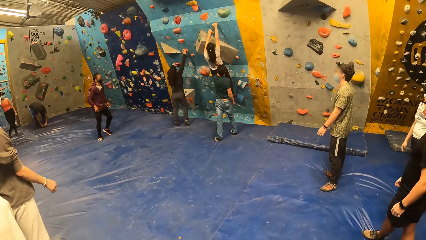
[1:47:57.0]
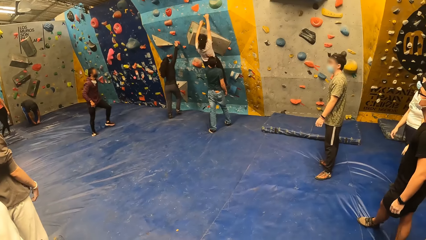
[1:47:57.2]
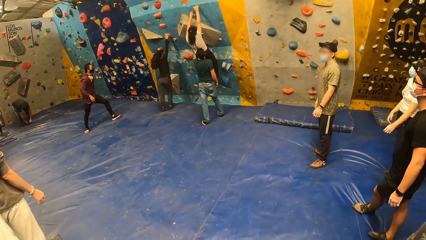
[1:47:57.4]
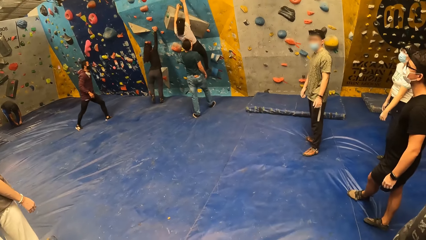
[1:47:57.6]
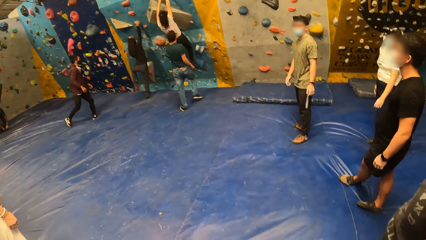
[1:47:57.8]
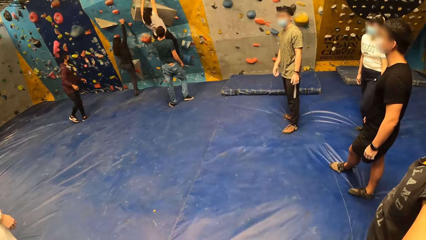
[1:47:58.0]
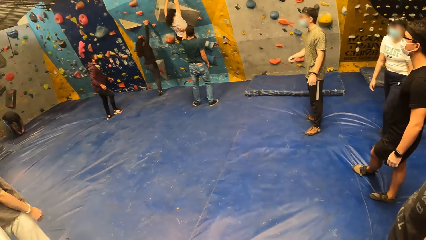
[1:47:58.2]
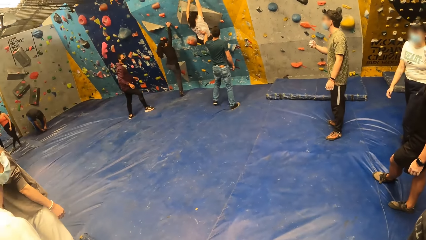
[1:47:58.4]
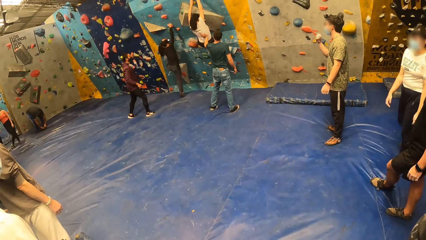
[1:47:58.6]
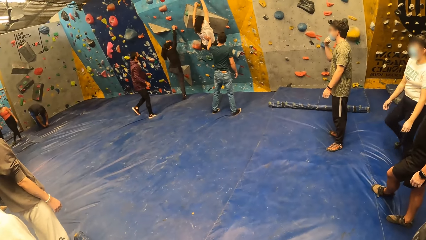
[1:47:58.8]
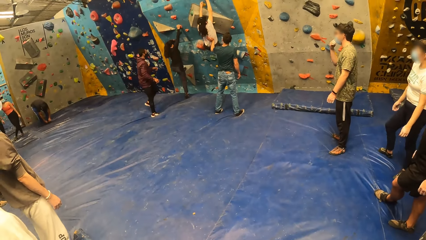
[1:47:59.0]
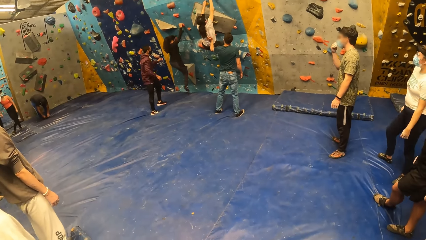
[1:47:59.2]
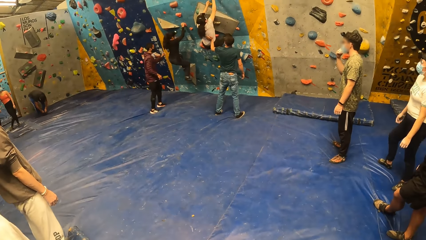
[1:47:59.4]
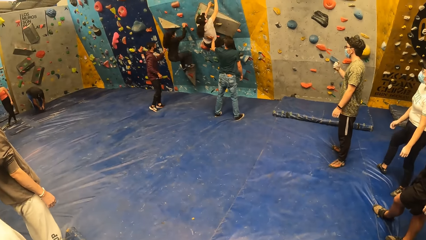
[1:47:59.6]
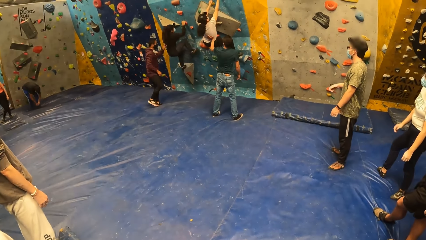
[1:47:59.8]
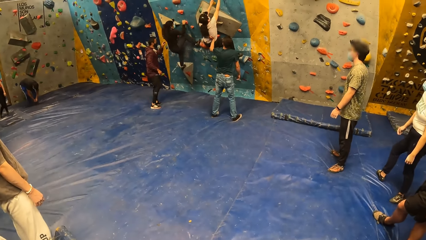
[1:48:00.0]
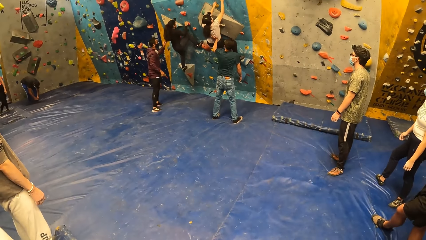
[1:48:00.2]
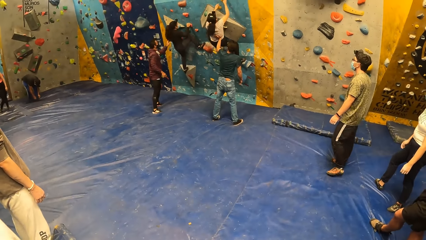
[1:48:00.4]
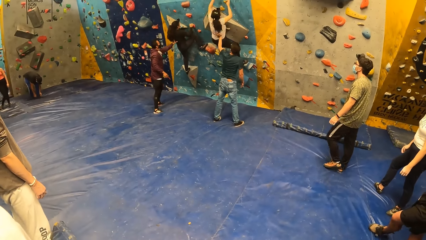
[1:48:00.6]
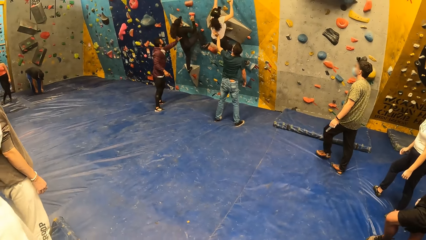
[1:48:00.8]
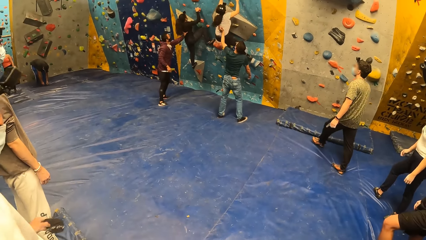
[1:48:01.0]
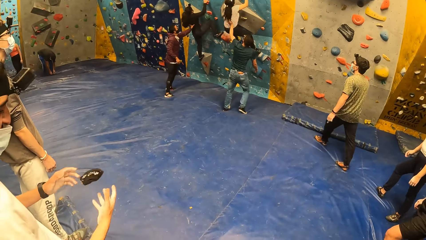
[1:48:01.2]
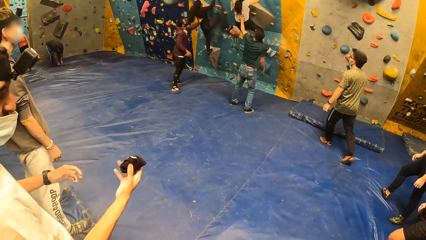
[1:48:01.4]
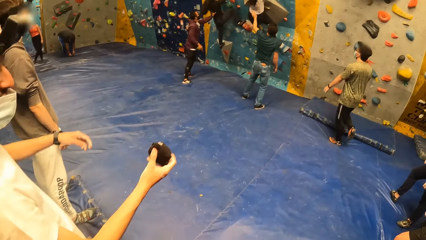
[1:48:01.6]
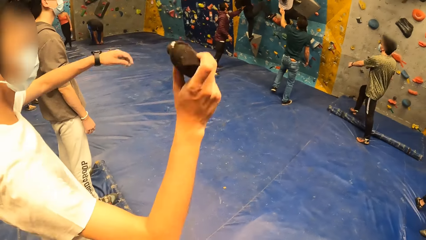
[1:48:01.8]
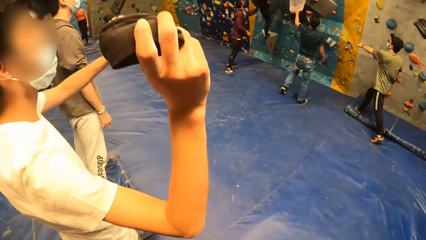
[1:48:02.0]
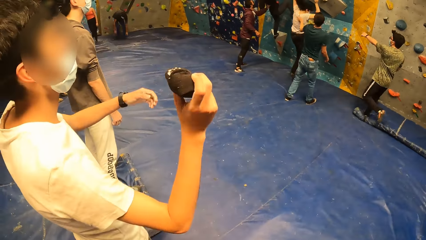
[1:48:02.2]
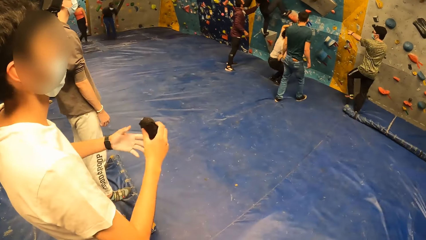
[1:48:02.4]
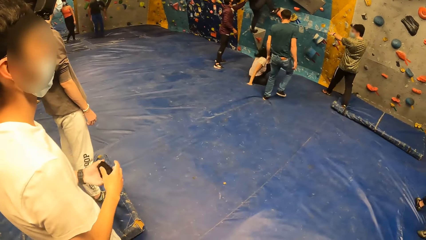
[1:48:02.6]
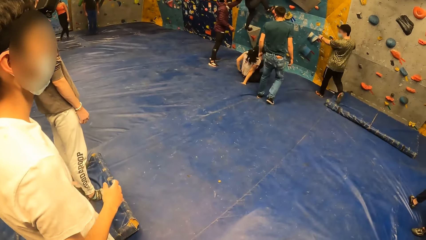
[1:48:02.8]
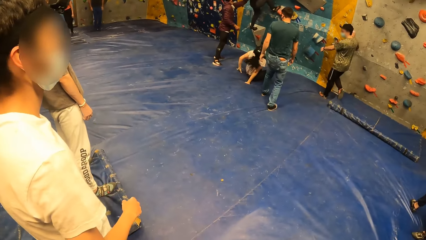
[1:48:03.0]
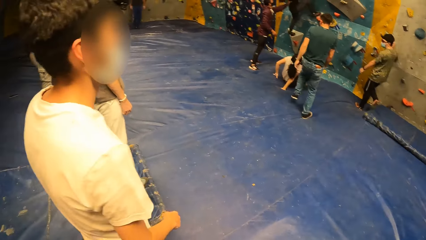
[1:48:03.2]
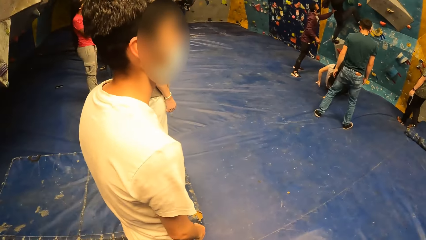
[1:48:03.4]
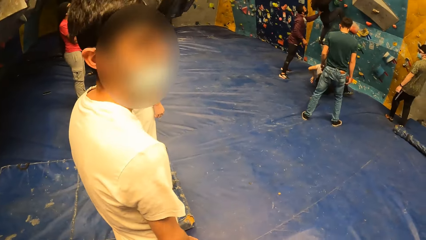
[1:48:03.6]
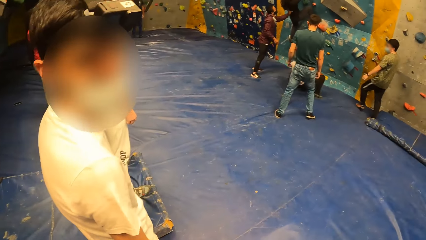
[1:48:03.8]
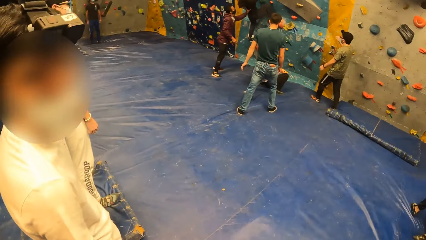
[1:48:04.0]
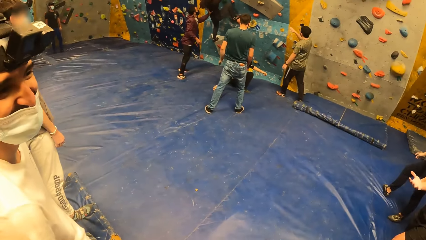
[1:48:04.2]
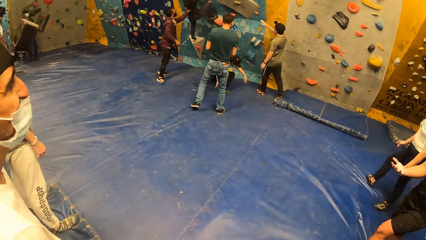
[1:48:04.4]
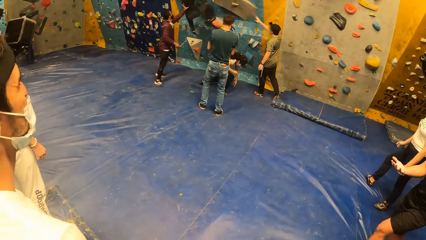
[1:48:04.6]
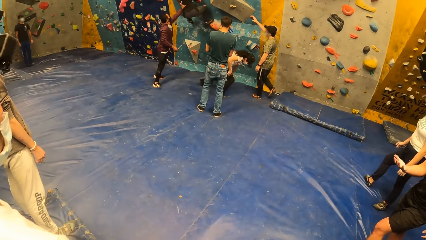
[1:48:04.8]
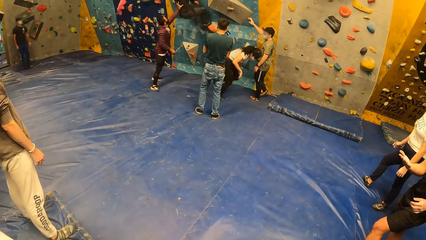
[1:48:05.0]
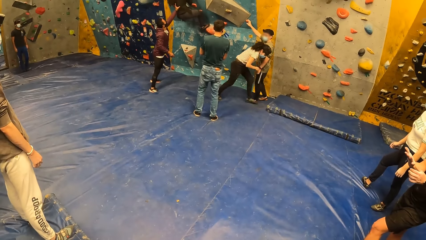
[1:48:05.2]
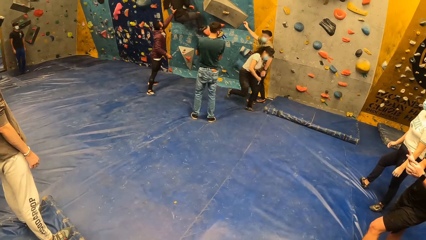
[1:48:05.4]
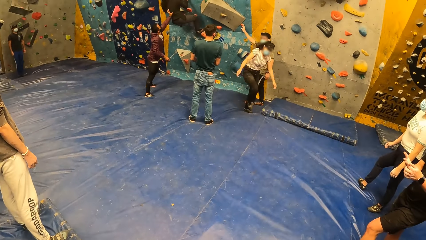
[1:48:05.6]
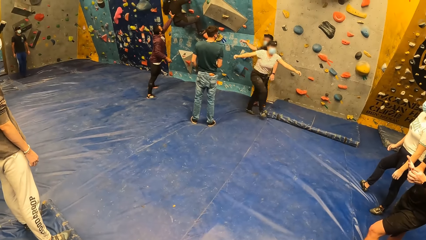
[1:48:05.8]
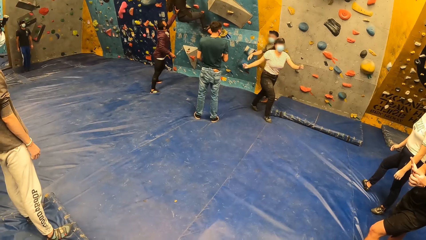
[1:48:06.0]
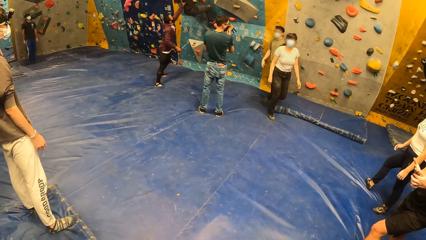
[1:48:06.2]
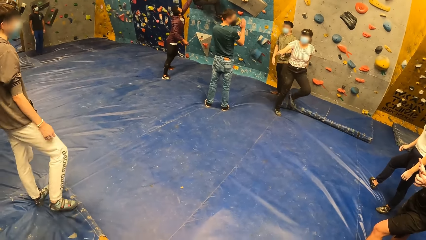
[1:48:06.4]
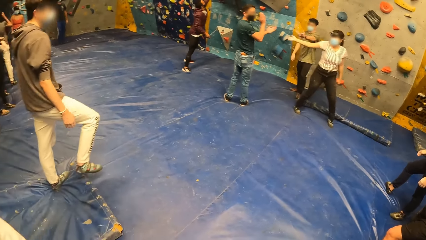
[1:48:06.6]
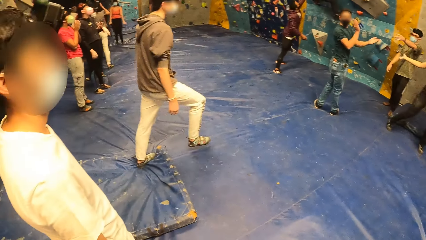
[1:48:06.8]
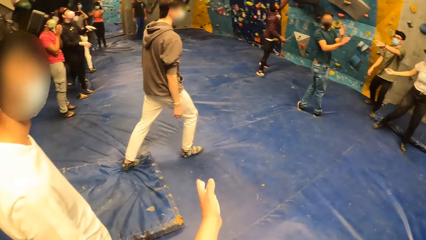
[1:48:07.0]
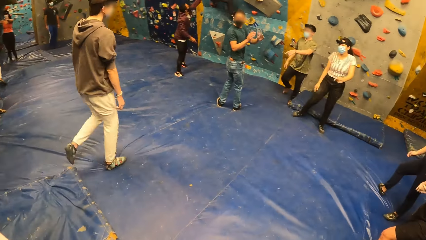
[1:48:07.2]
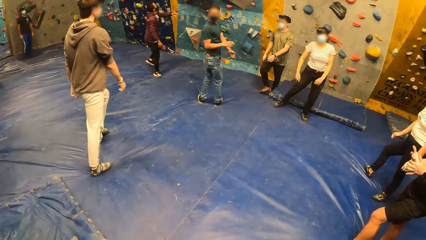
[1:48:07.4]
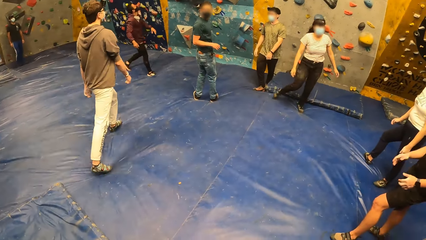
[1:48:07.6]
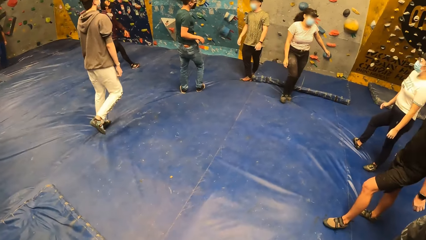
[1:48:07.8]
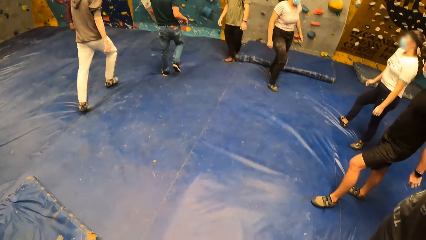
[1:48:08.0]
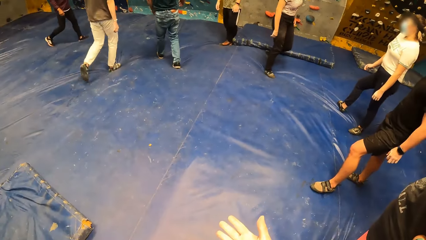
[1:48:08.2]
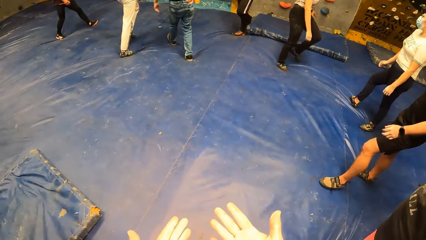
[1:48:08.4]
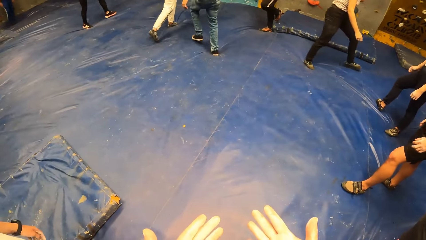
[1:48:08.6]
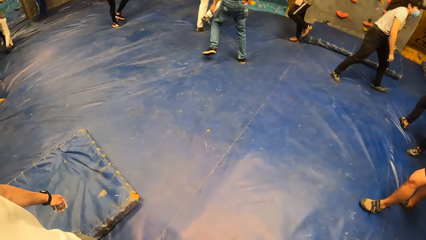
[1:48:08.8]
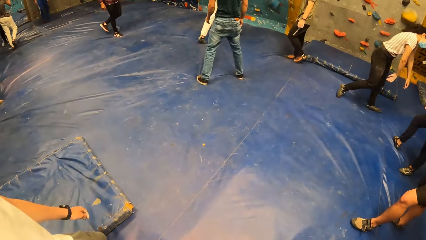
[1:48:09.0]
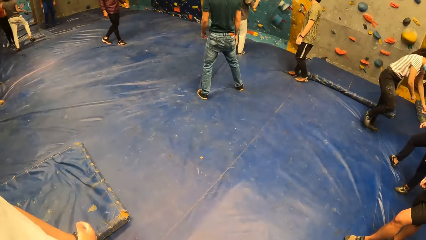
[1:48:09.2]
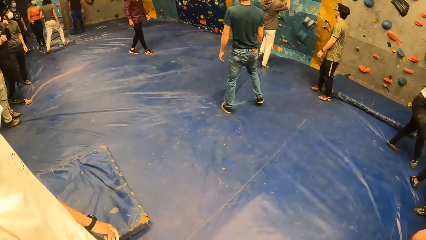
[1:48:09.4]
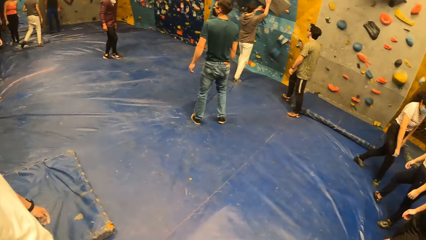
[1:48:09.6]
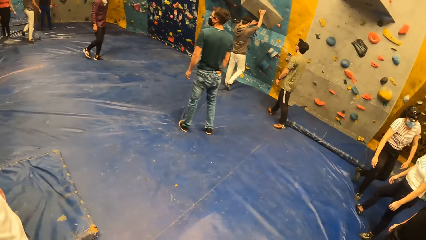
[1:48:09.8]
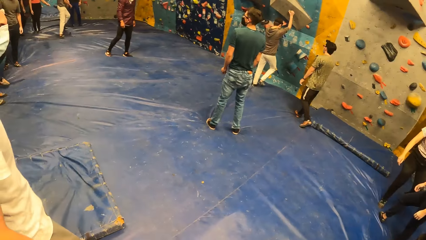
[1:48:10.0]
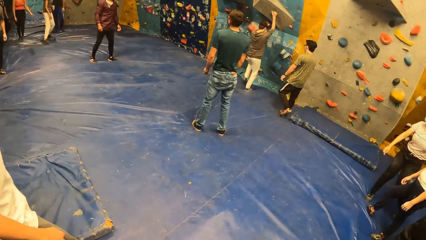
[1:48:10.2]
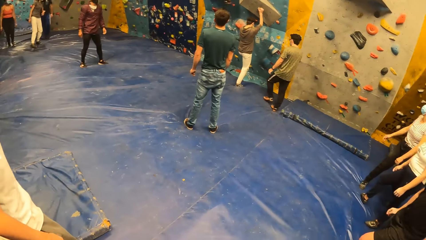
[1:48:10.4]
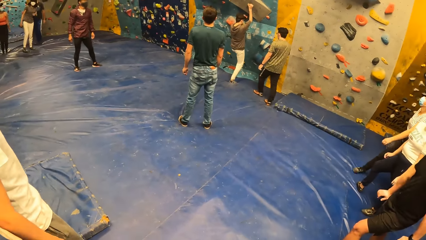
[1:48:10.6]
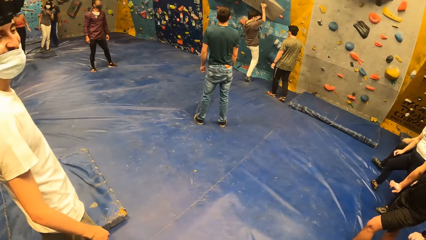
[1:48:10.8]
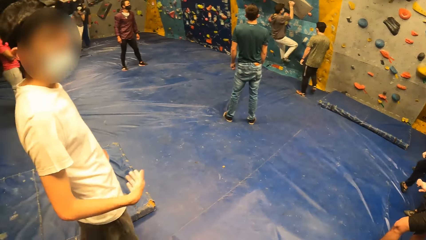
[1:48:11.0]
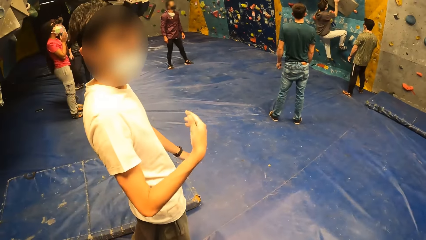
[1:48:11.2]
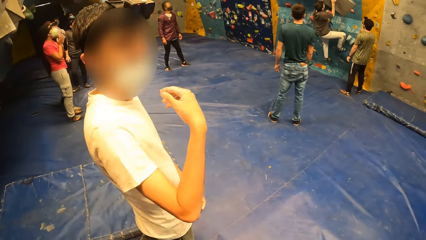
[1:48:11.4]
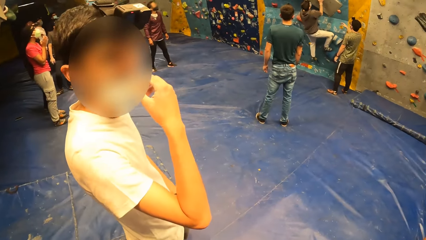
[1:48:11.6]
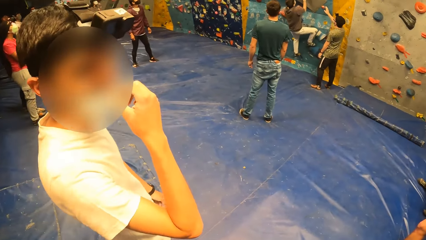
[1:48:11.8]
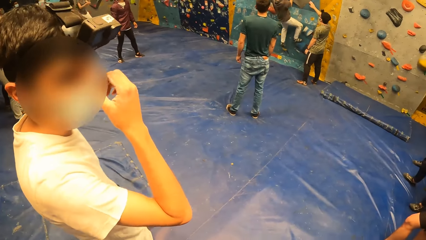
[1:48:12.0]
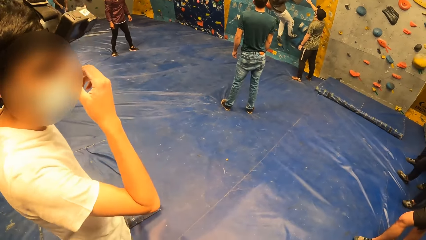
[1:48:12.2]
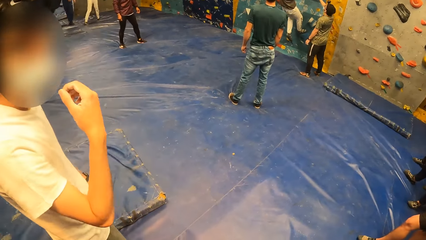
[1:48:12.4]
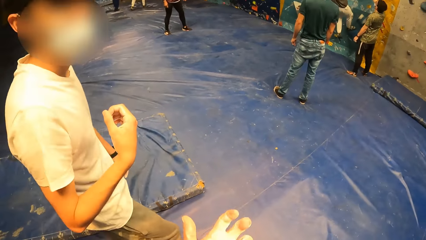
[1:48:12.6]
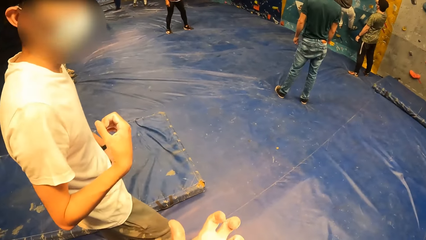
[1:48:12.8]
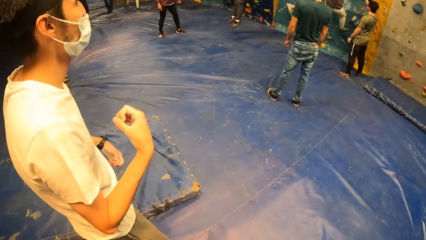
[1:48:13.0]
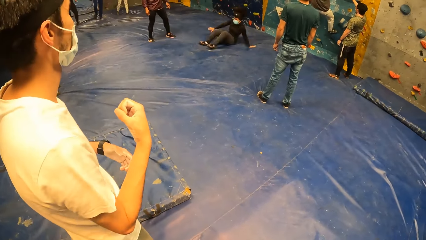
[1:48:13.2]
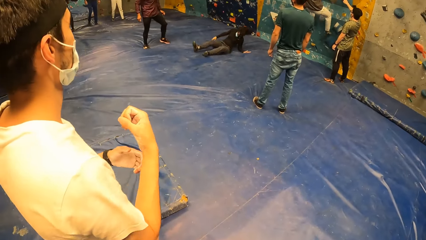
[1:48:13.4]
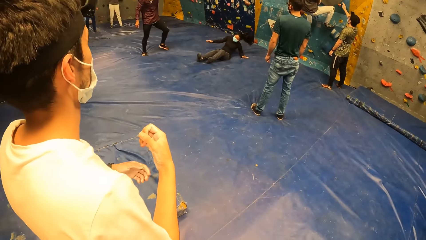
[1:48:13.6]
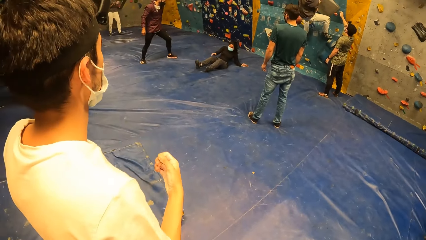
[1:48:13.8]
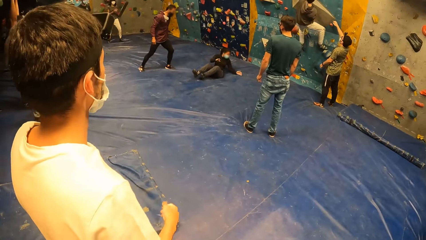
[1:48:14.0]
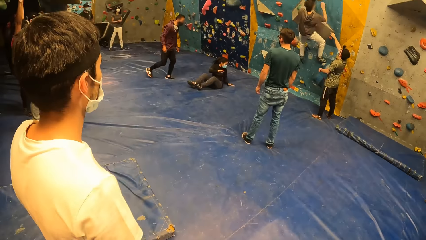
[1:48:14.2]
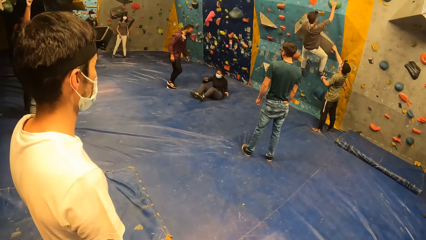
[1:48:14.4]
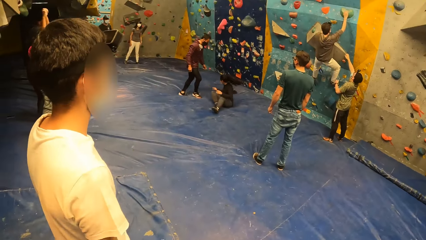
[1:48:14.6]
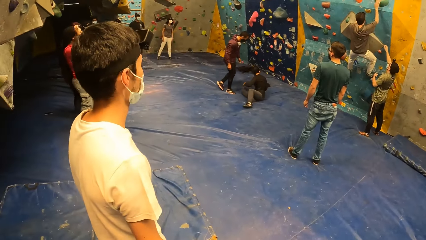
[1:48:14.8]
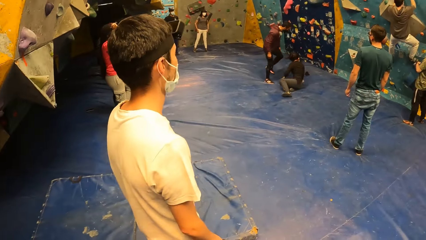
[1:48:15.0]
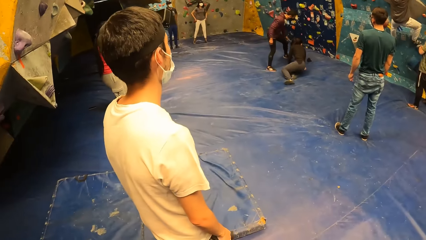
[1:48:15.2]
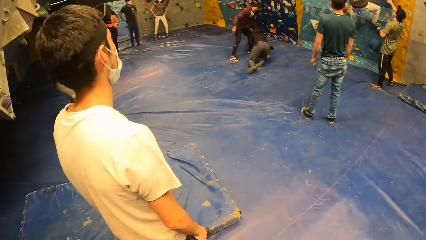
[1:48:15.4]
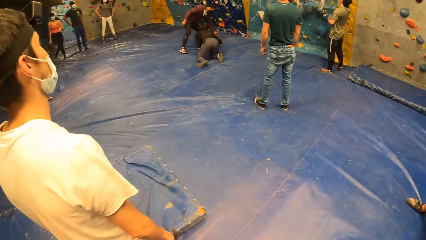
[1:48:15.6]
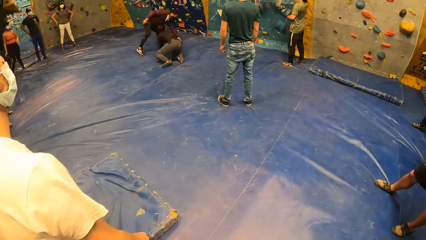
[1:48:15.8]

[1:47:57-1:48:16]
A woman climbs the wall. A man holds another woman. The second woman drops from the wall. The camera wearer looks at another man. Another man holds the first woman. The second woman walks around. The first man claps the hands. Another man walks around, touches the wall, and climbs the wall. The first woman falls from the wall.
